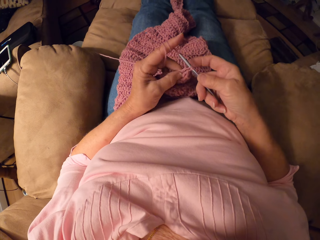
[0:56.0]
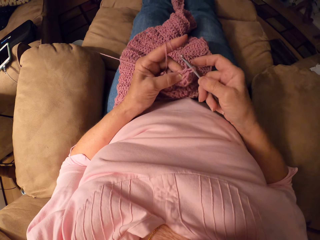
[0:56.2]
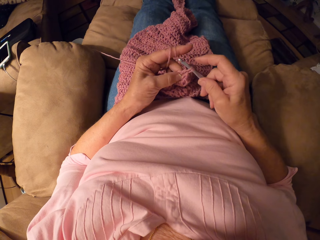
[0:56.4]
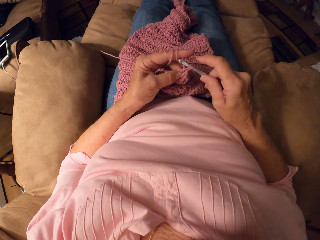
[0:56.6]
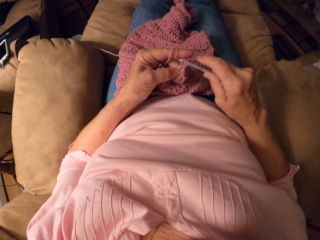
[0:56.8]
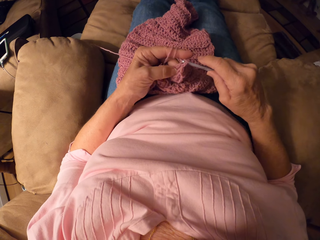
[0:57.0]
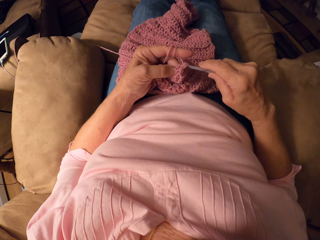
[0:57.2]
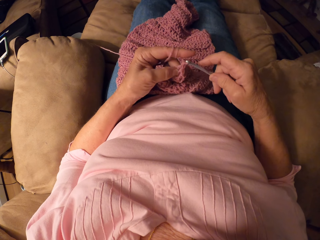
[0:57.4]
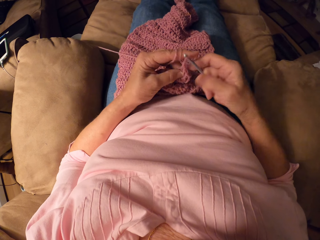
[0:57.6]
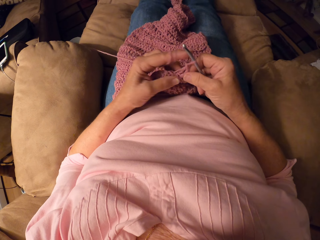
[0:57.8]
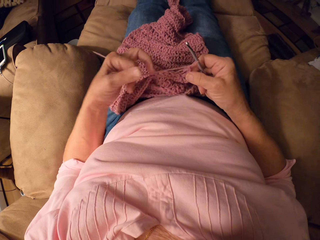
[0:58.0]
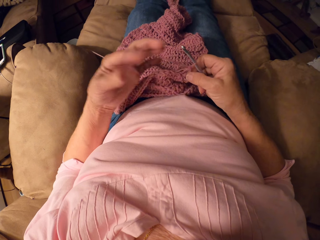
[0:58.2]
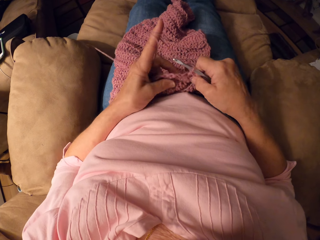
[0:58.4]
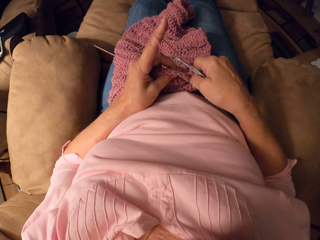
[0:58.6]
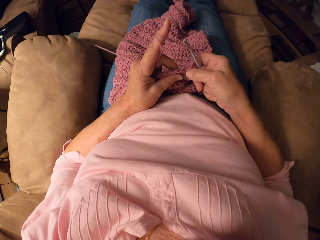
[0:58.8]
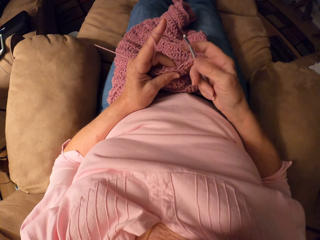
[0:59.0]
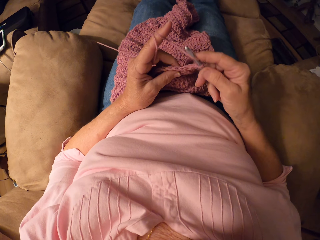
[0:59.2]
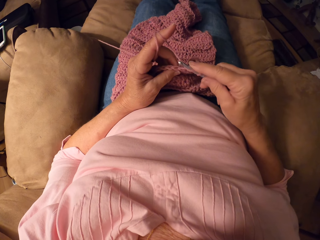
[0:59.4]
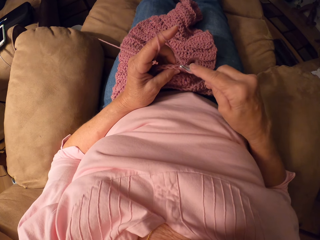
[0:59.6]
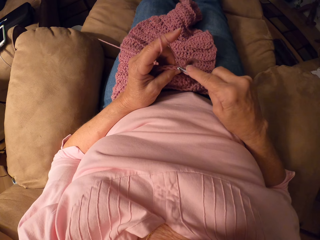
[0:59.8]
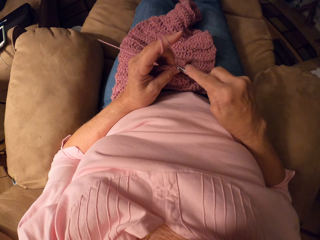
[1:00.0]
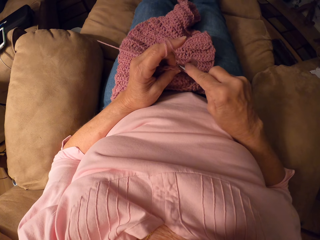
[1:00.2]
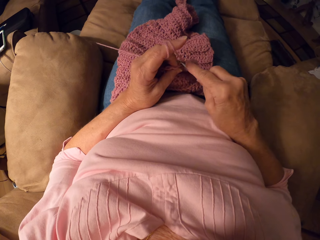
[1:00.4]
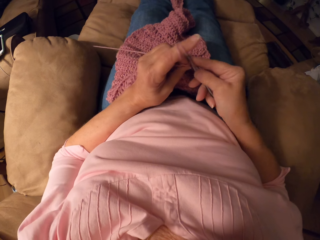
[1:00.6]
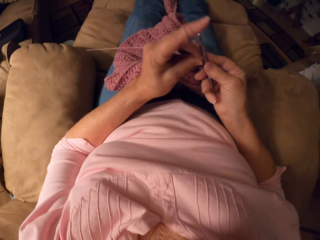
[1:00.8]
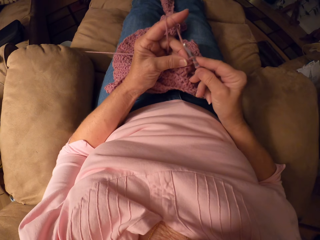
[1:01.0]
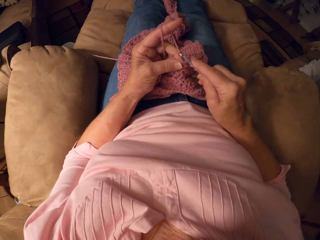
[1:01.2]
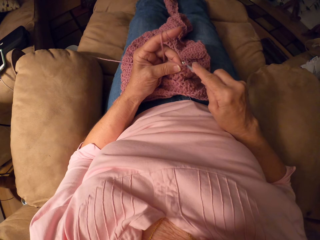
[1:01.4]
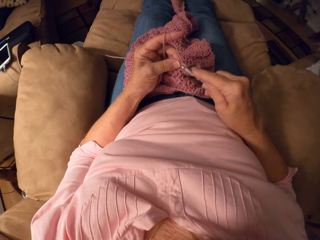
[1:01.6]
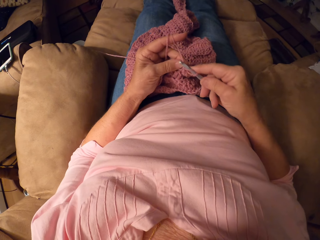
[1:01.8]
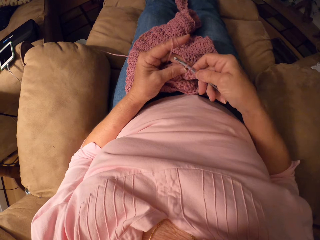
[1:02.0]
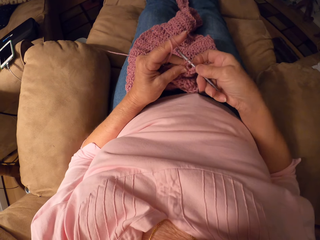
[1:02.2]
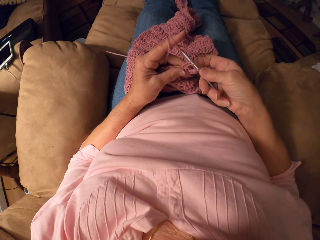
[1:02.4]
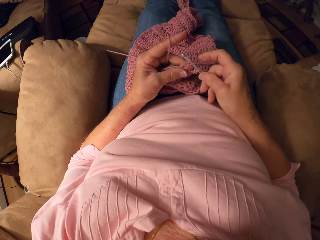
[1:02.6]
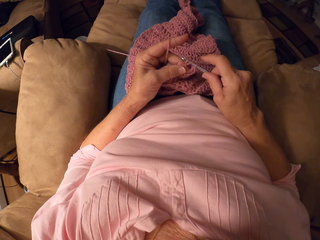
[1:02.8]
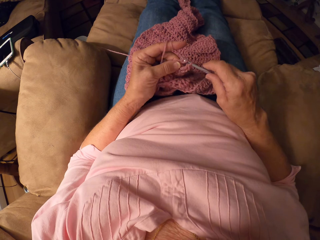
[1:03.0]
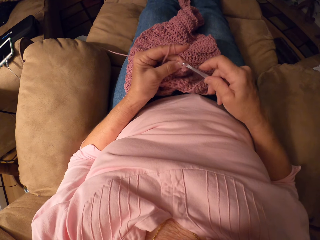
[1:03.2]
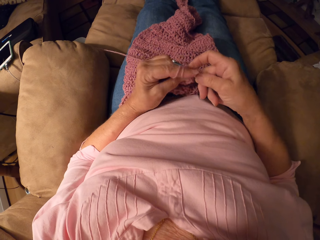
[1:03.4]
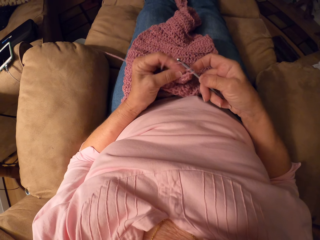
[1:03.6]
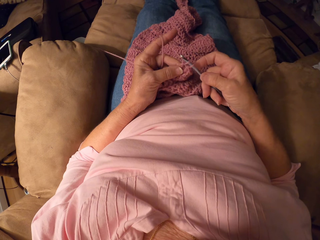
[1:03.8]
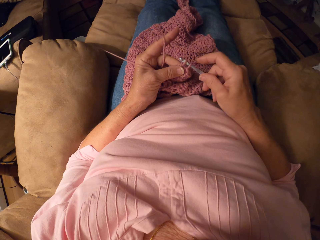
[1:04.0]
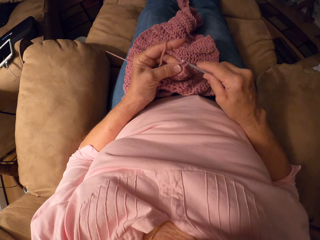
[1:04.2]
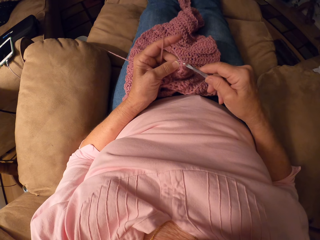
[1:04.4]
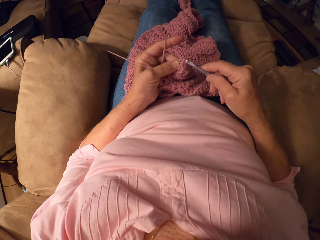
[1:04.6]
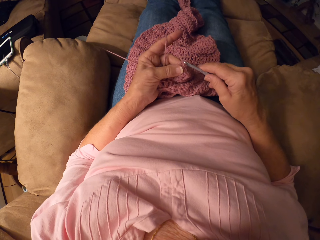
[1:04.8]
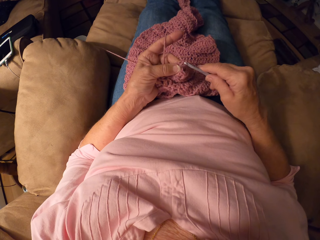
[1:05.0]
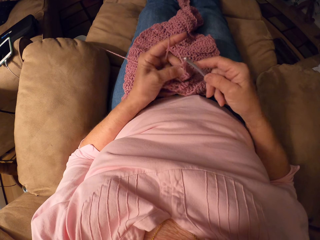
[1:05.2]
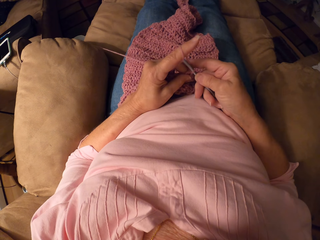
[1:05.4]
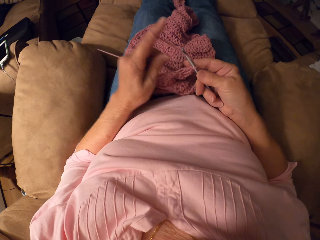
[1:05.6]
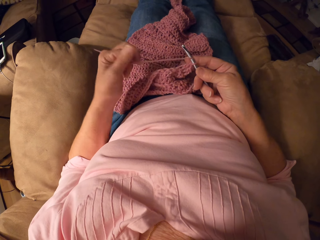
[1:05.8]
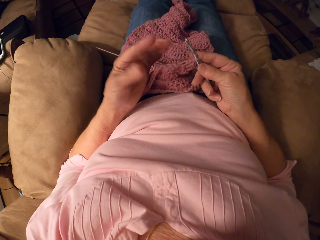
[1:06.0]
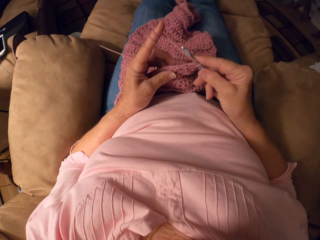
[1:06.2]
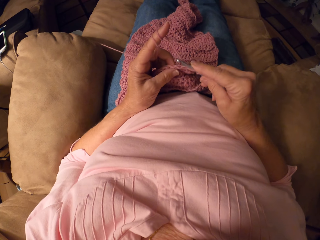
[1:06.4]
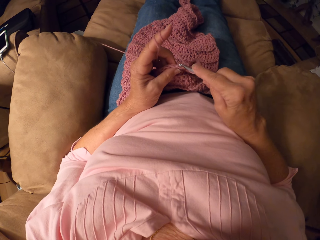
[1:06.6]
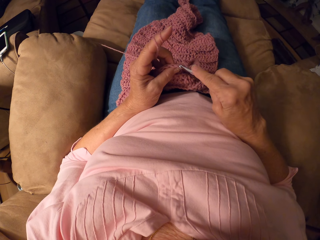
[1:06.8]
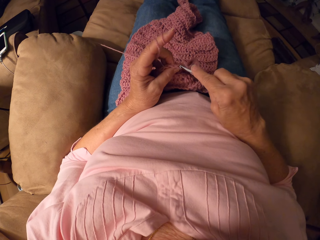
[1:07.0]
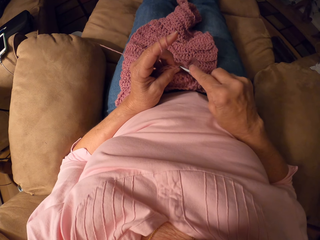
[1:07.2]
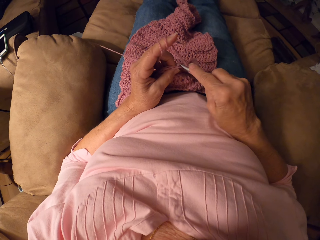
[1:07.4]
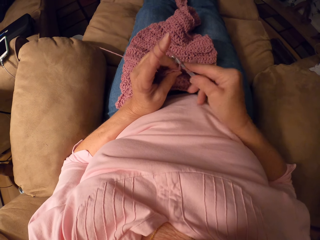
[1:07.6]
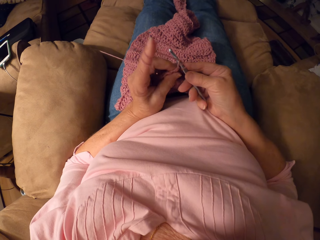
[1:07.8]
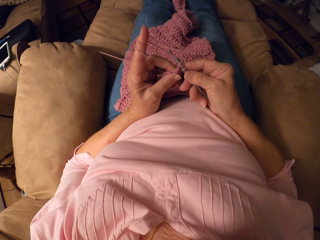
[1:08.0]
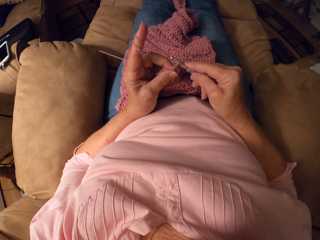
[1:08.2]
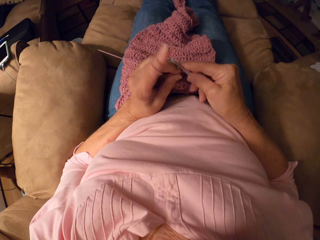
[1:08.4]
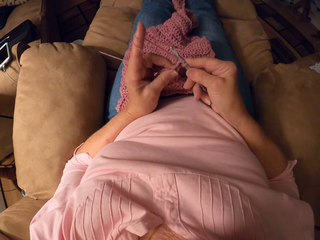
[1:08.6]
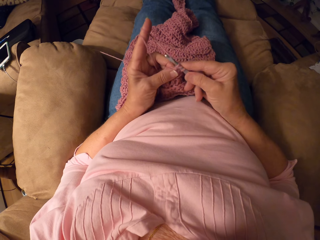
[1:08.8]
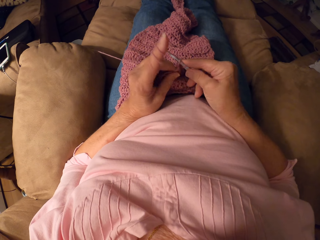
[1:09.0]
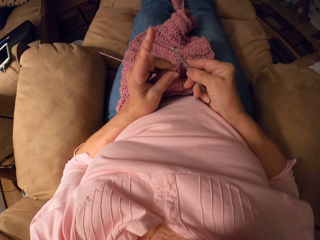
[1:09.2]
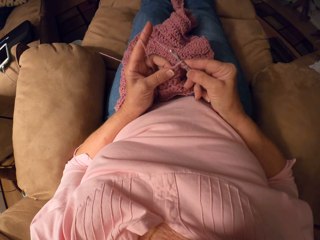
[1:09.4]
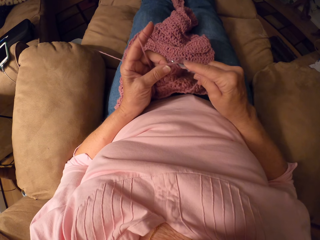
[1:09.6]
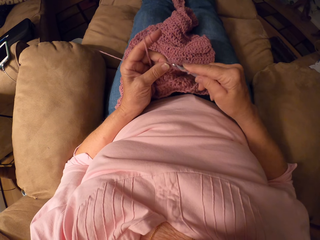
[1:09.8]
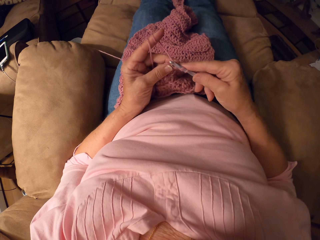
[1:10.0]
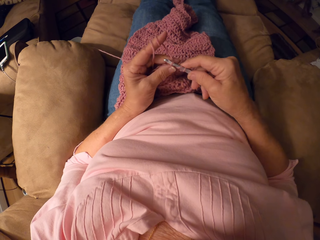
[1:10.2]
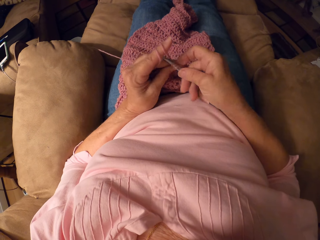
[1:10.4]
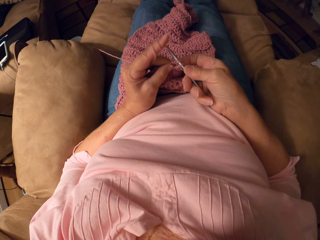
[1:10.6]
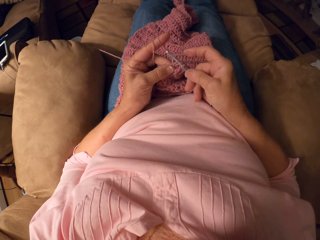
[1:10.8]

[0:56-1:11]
The camera wearer adjusts the thread. They knit the garment. They adjust the thread. They knit the garment.

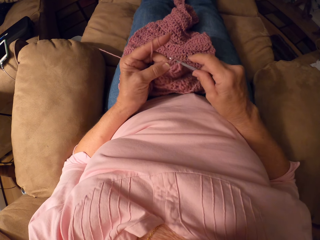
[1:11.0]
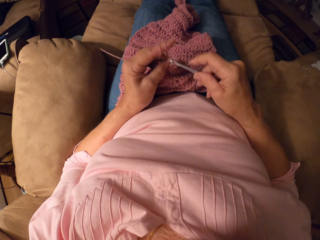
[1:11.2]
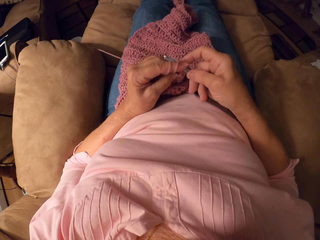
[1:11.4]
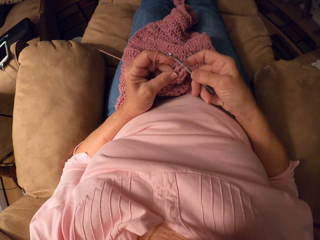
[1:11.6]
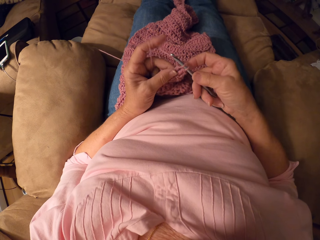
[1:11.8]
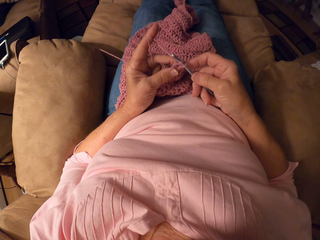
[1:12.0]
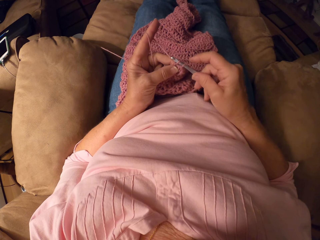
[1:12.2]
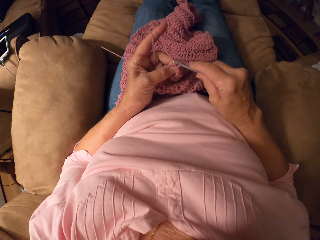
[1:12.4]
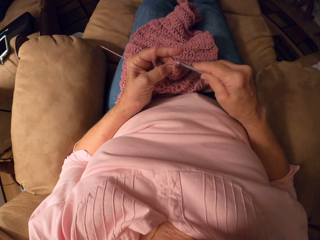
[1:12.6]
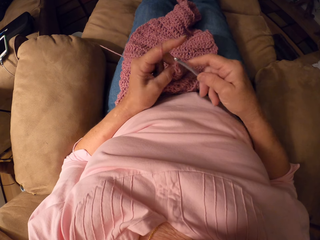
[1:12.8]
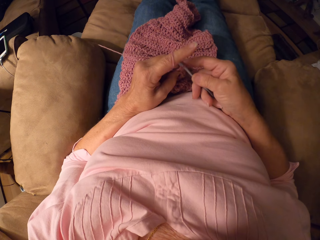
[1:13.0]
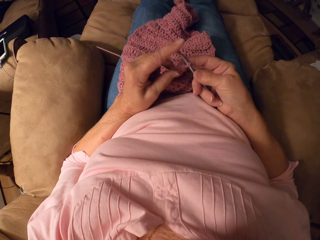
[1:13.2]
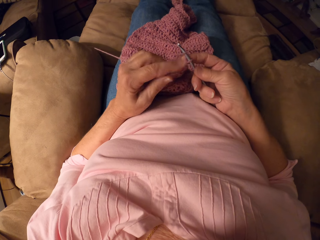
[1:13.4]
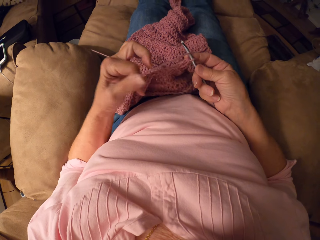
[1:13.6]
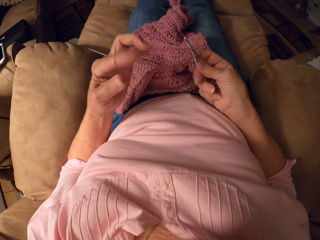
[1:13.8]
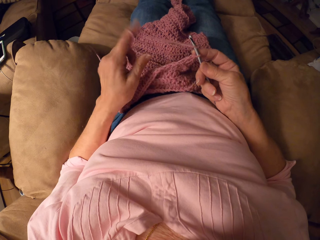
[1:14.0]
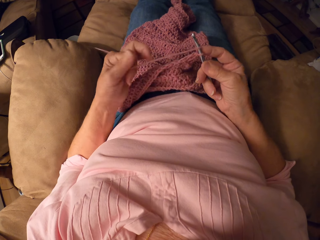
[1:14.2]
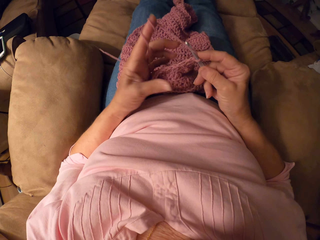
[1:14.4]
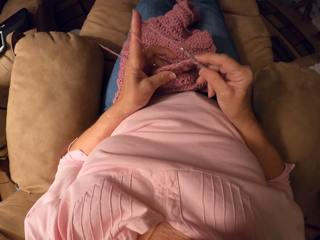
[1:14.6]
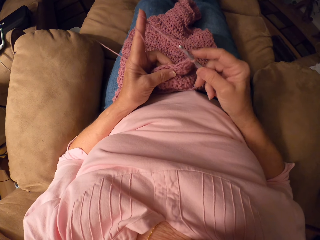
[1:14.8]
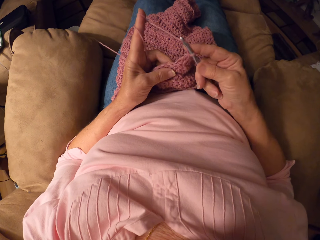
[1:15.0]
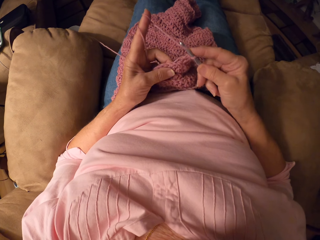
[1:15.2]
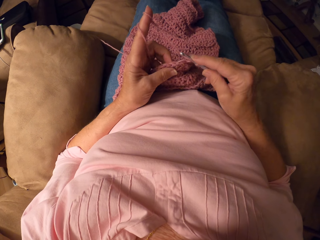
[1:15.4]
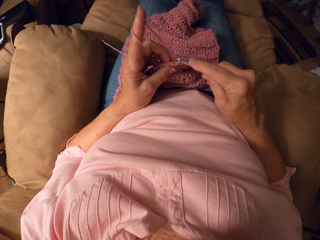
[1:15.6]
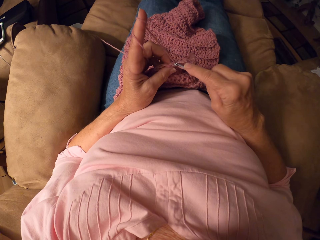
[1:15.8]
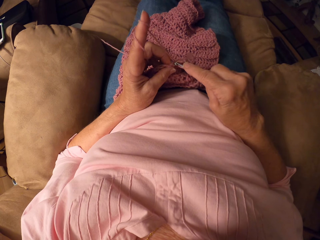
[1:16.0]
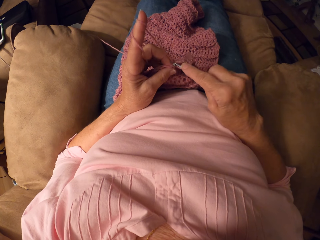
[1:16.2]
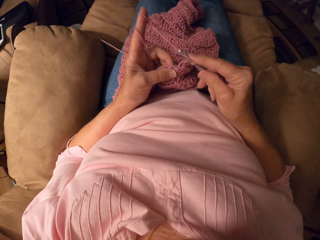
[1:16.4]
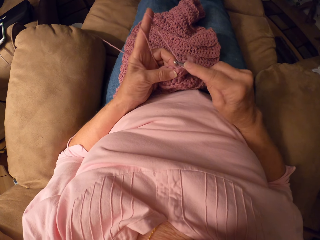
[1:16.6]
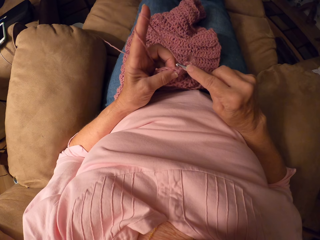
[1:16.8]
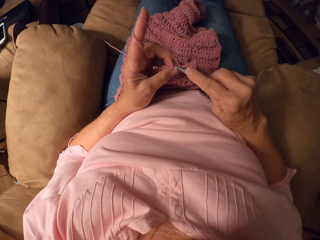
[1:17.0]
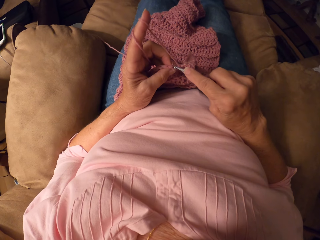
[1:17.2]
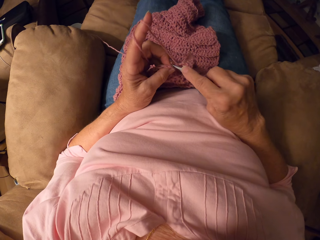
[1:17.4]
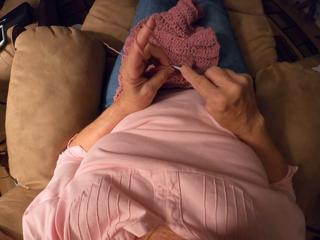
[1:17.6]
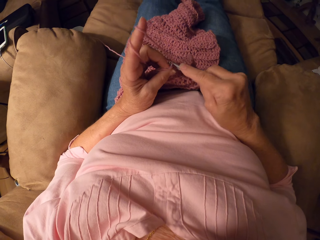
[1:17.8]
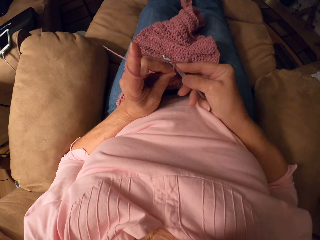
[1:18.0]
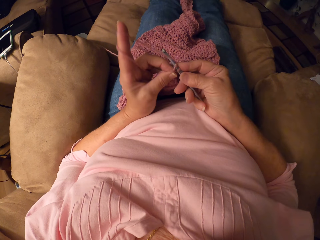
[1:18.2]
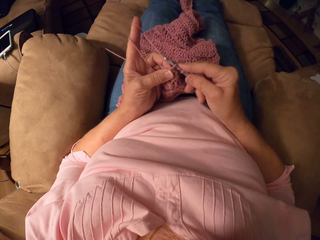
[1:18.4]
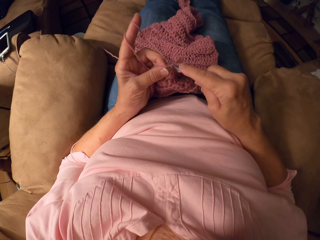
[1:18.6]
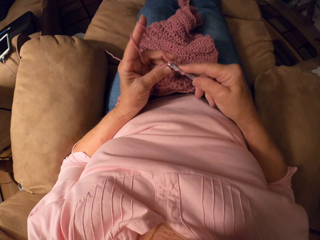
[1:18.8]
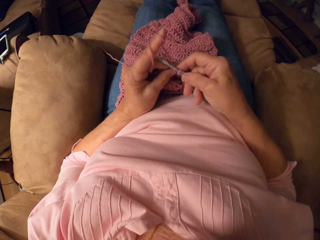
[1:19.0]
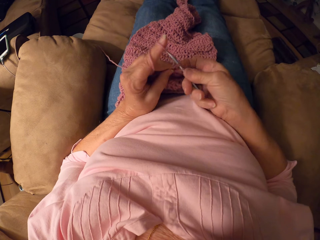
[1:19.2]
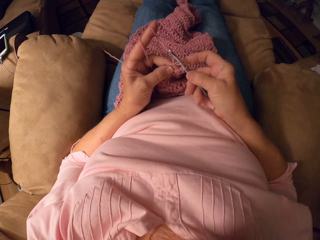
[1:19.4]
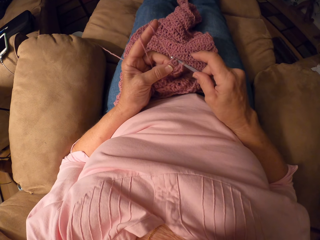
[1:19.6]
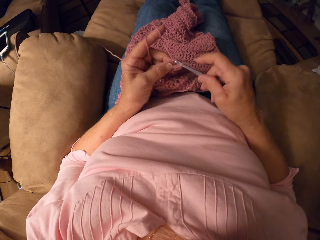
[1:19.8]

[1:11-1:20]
The camera wearer adjusts the thread. They knit the garment.
